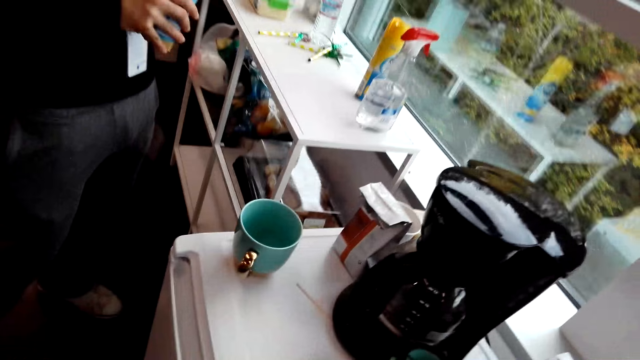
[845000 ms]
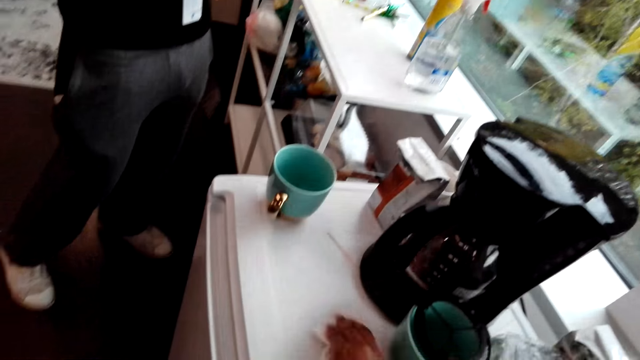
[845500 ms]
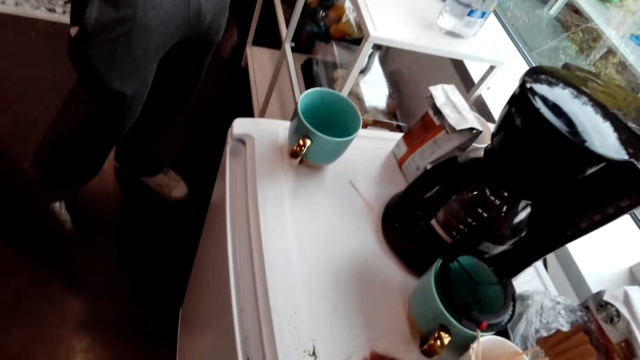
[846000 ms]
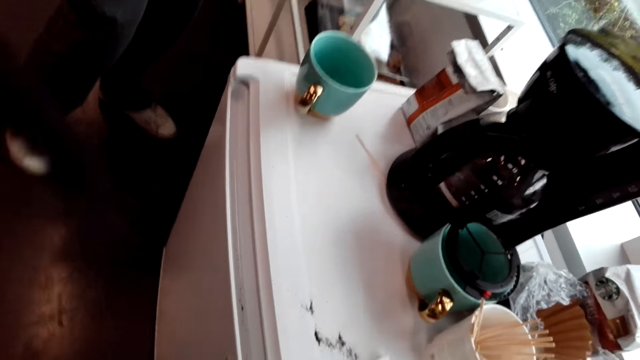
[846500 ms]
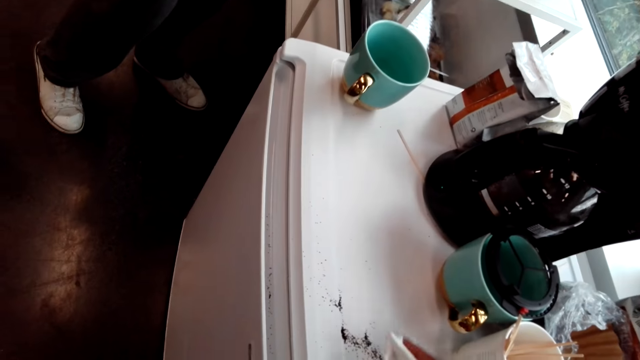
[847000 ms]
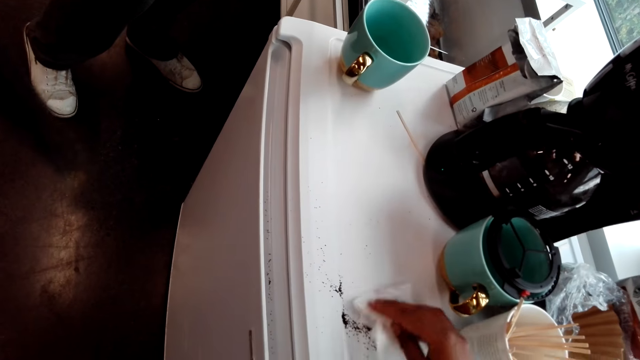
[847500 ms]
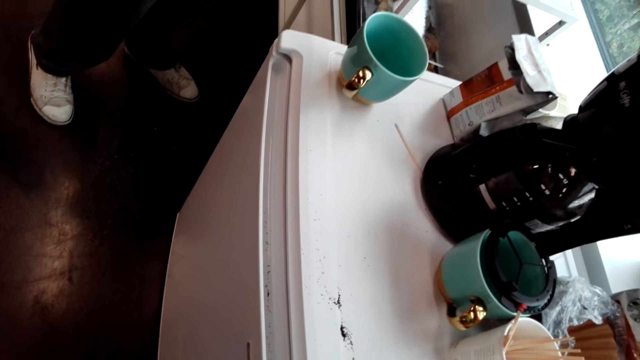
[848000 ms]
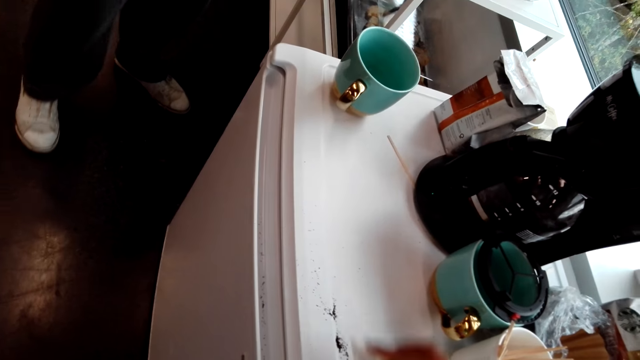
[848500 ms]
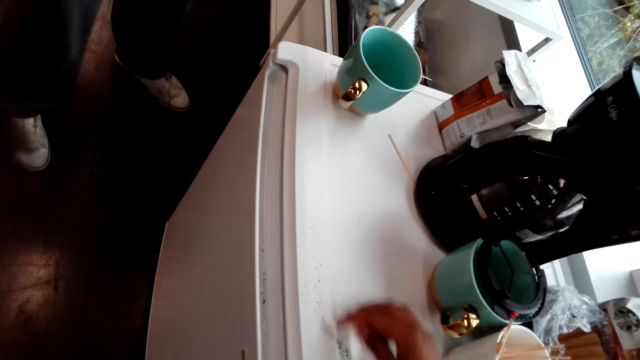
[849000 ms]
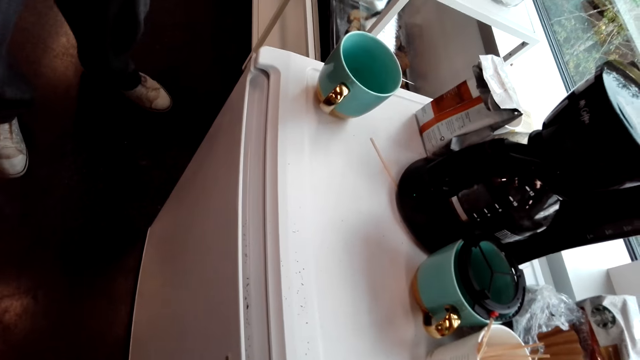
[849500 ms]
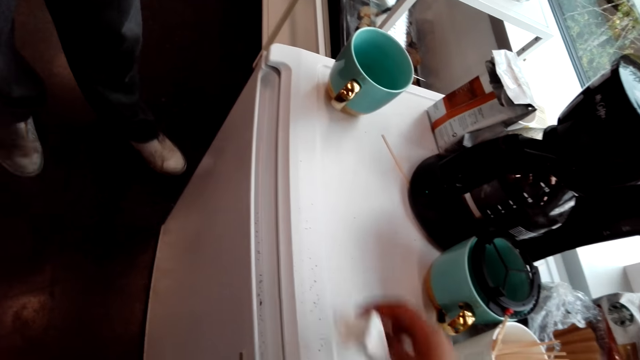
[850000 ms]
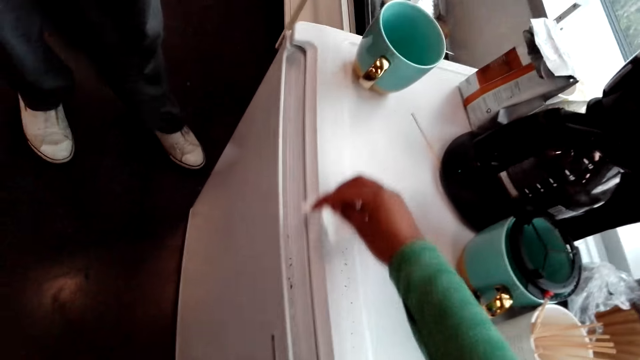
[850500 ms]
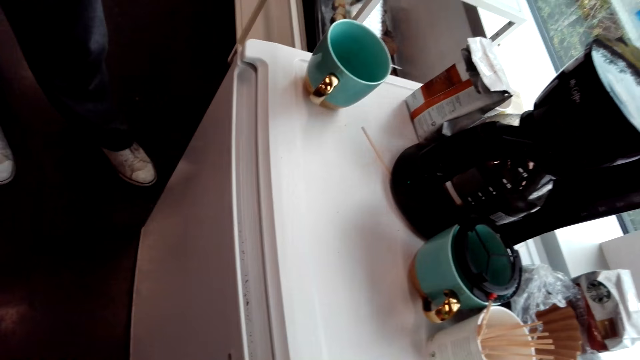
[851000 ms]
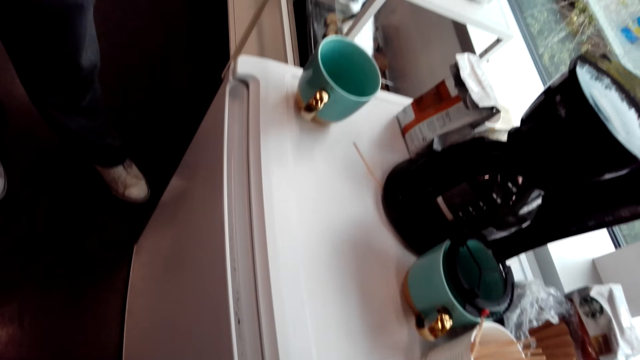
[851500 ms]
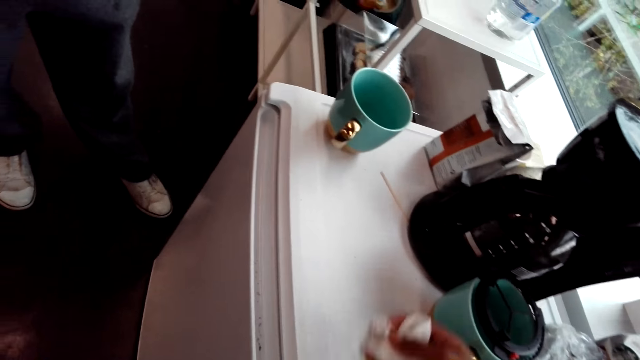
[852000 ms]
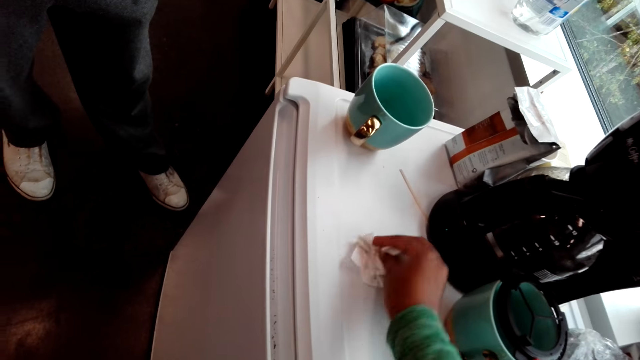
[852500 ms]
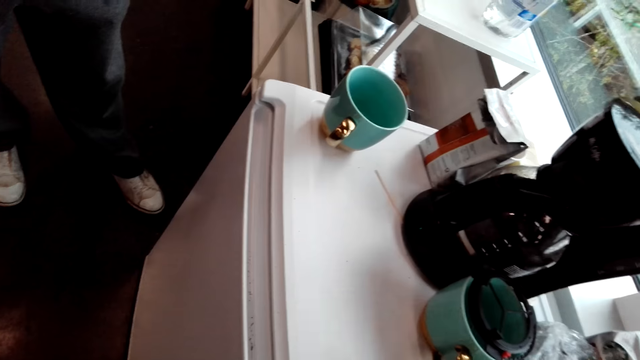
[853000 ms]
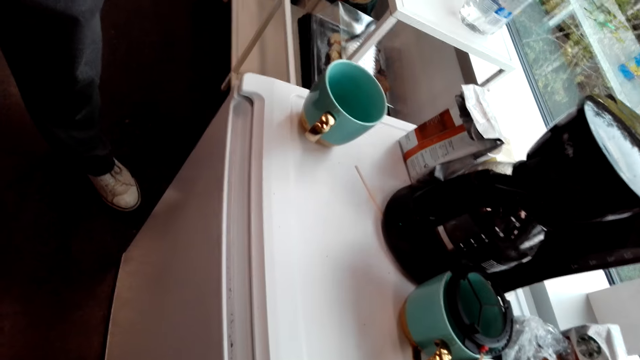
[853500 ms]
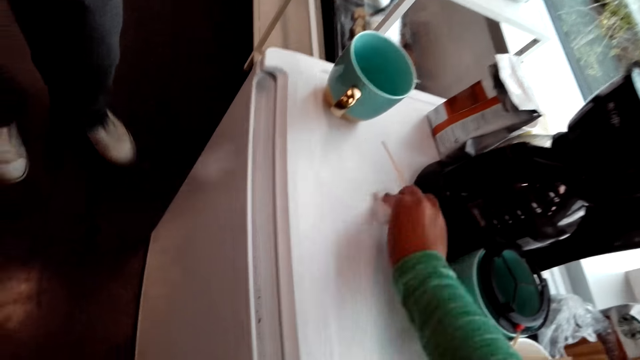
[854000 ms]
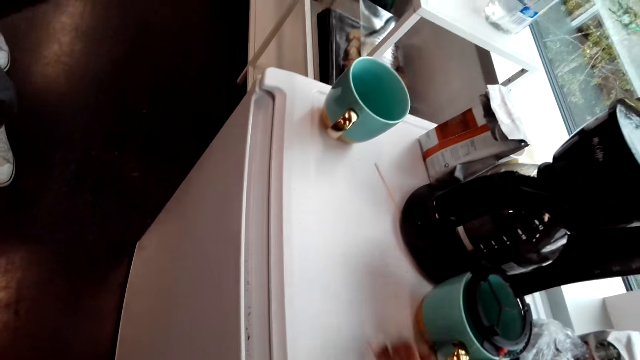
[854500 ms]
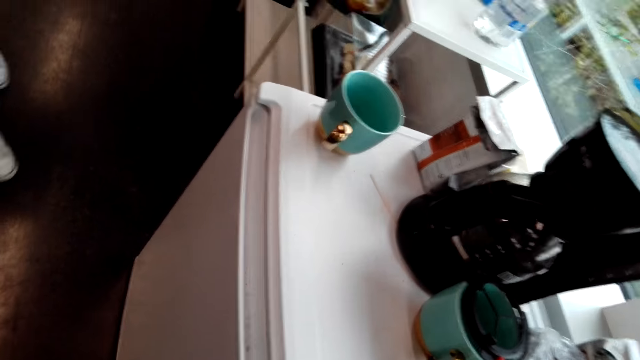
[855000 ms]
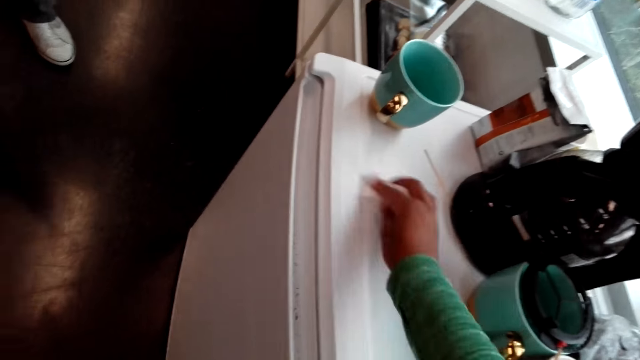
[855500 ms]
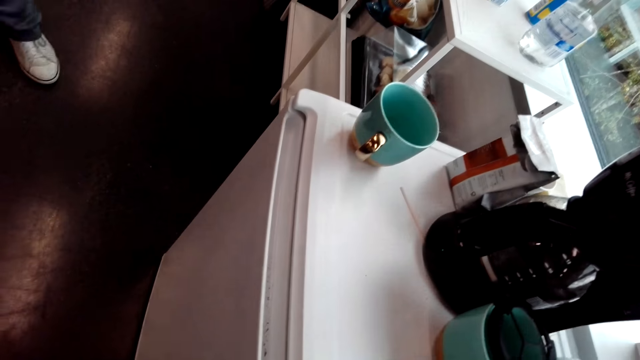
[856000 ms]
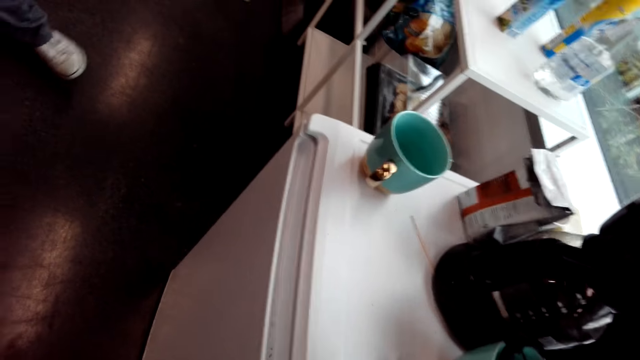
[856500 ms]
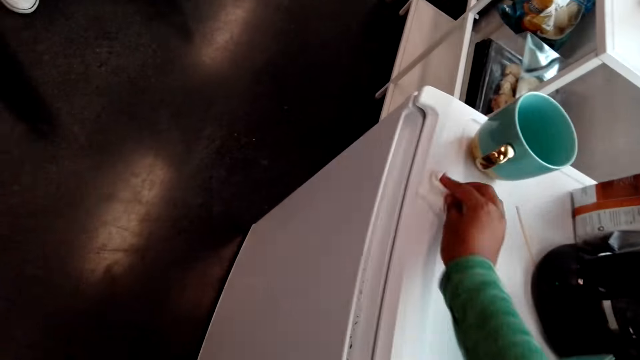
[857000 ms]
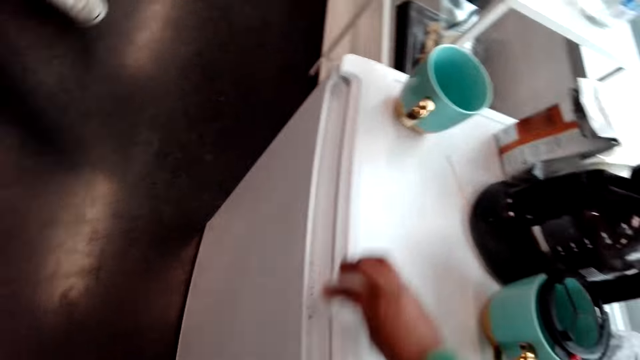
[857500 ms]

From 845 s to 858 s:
The camera wearer cleans the surface. A person walks on the floor.

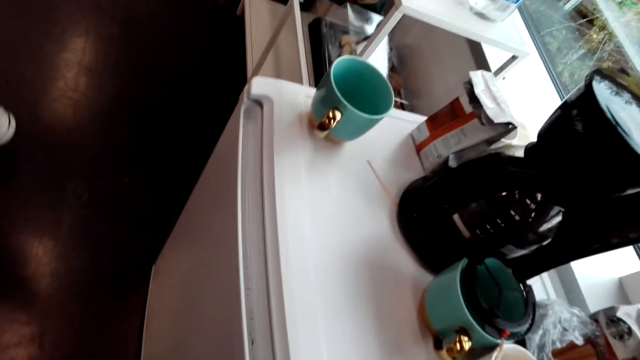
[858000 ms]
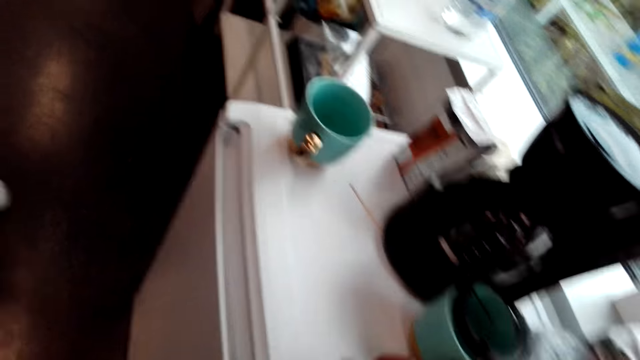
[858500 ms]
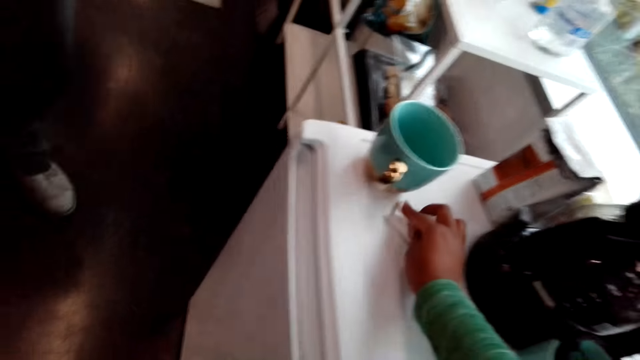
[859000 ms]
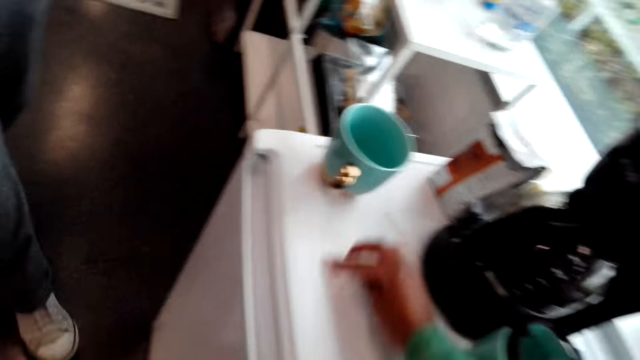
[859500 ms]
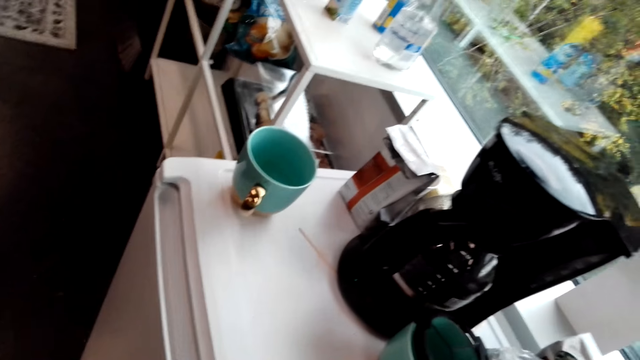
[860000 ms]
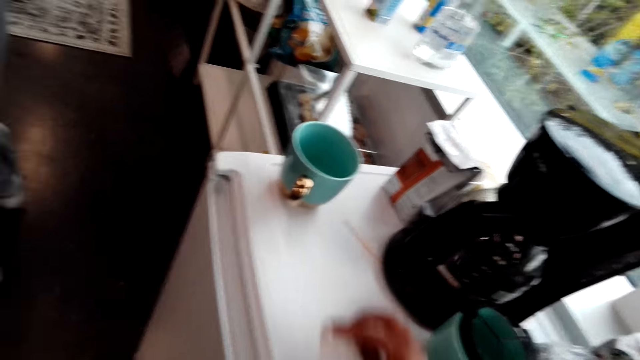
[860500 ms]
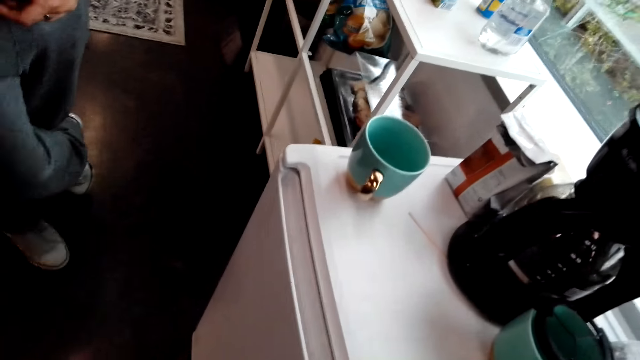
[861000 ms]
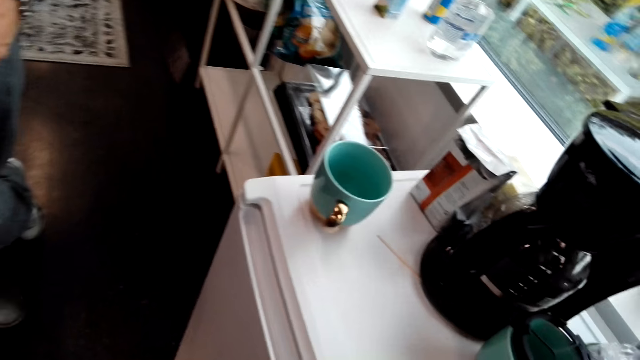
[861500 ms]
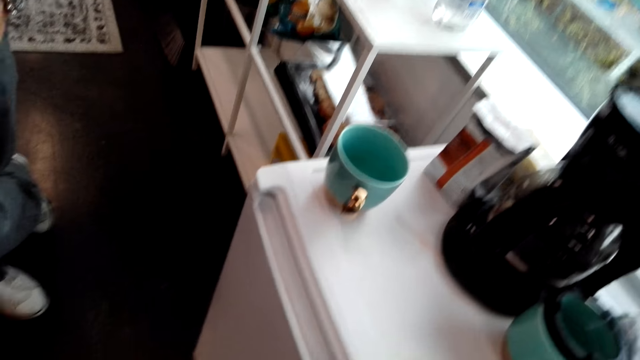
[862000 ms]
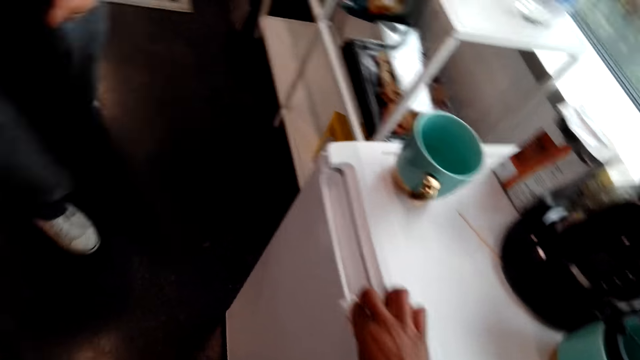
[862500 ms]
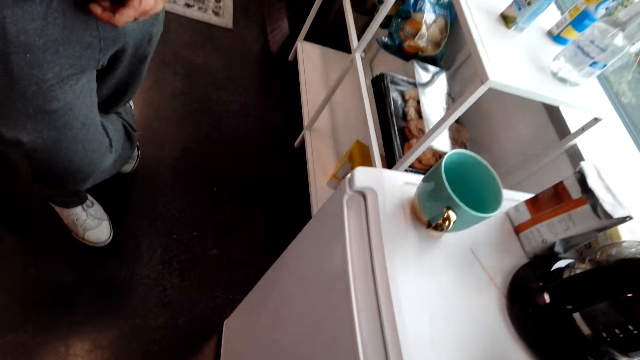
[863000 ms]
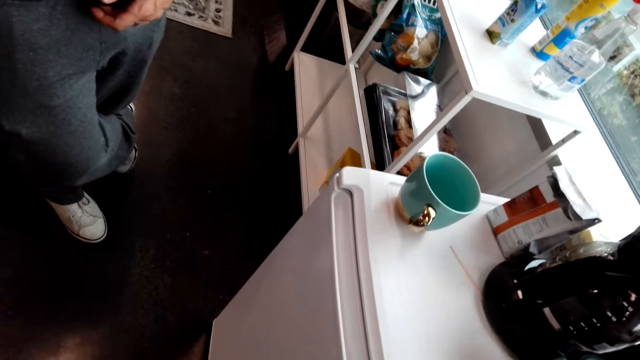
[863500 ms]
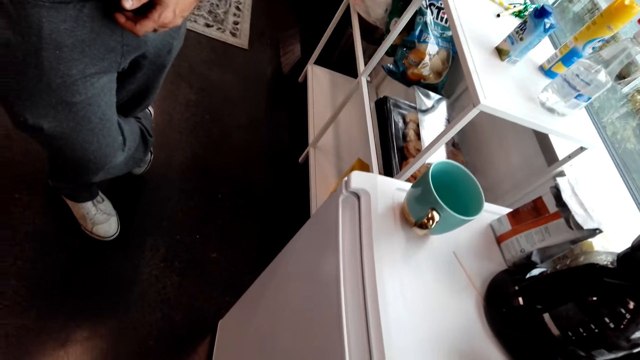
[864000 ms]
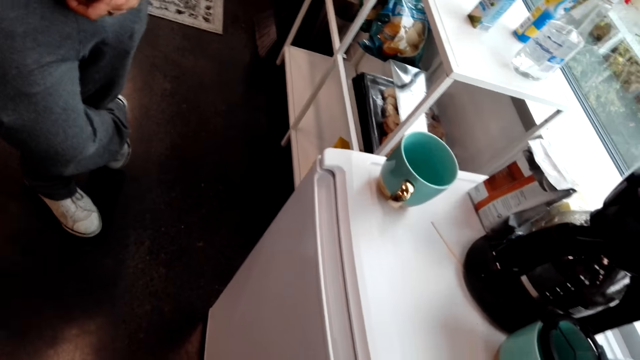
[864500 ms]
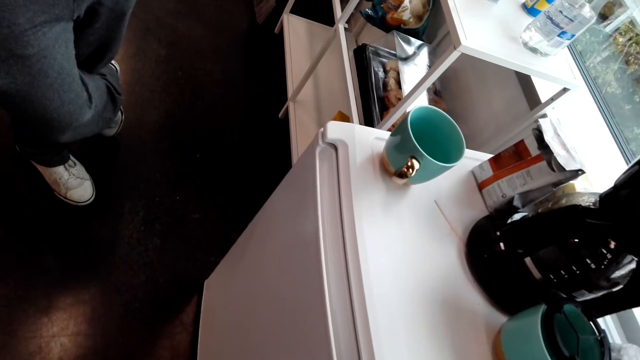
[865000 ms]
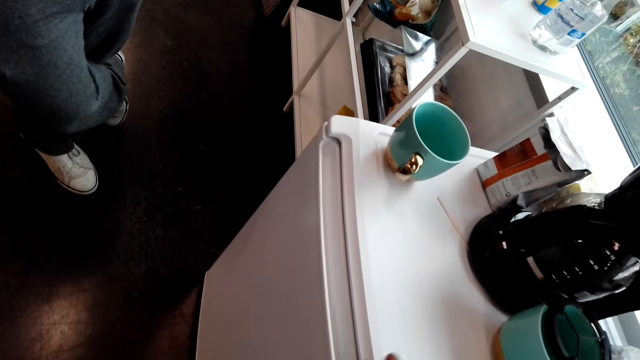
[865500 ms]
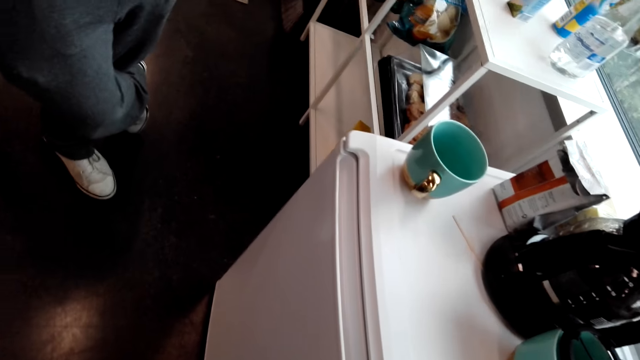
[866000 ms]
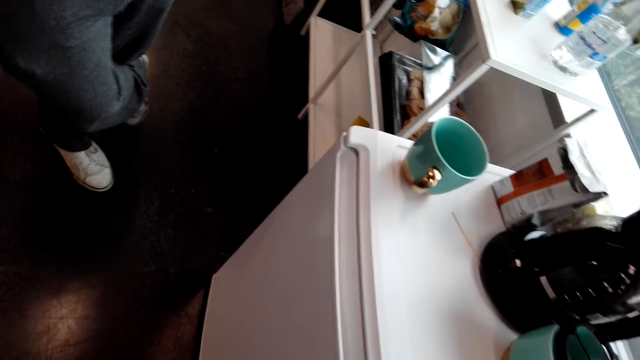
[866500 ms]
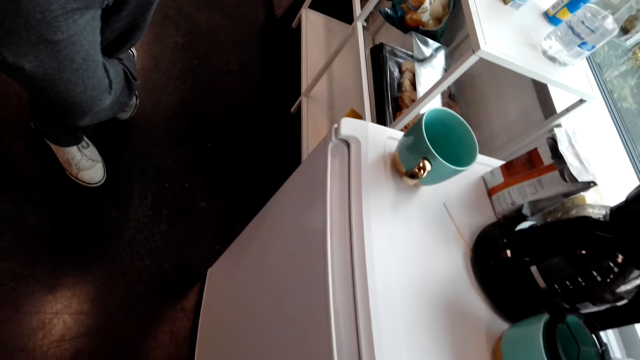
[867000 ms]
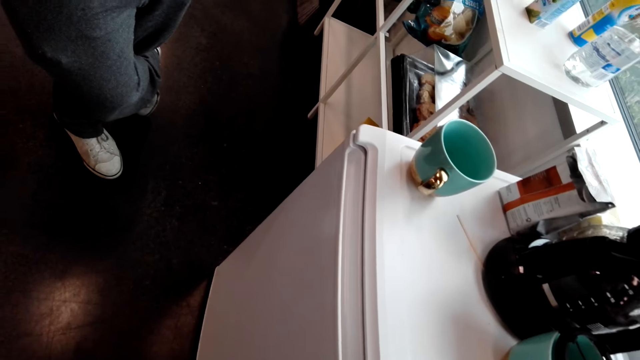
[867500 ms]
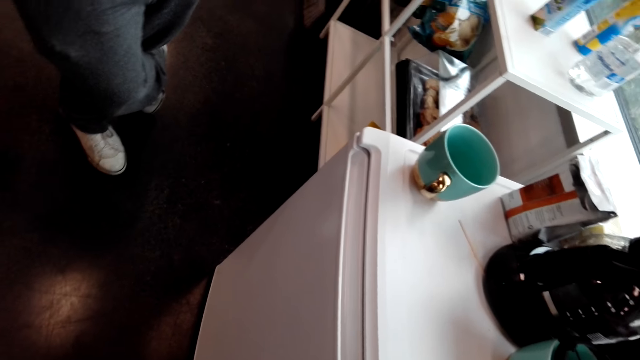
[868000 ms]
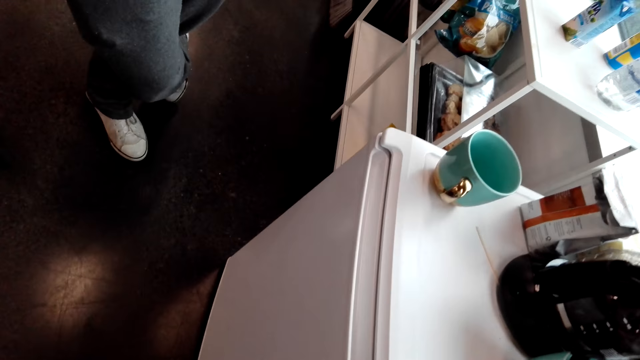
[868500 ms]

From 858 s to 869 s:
A man moves his body. The camera wearer cleans the surface.
